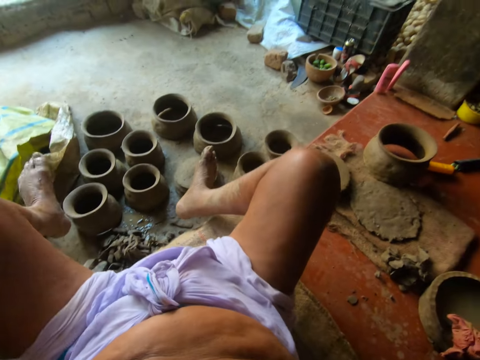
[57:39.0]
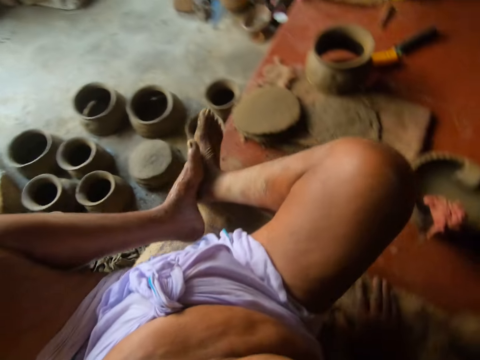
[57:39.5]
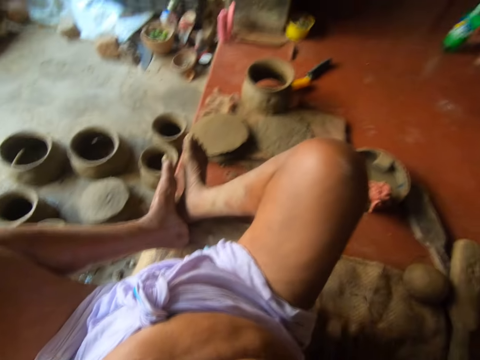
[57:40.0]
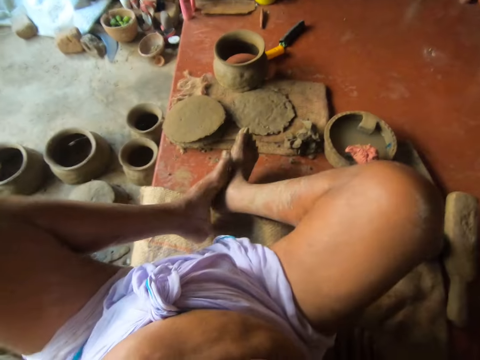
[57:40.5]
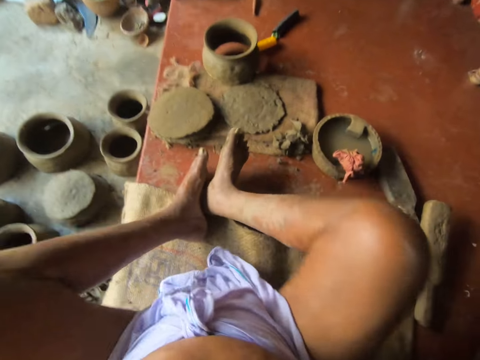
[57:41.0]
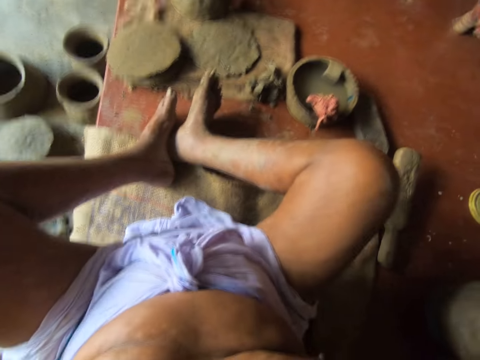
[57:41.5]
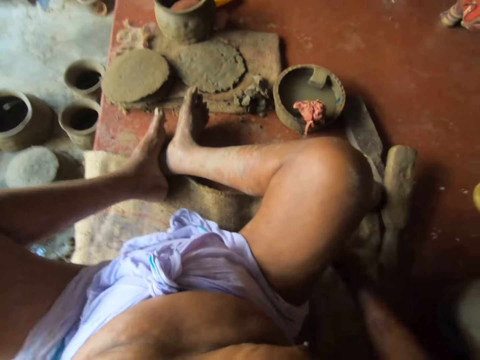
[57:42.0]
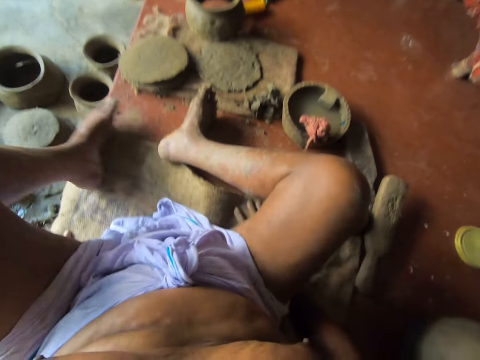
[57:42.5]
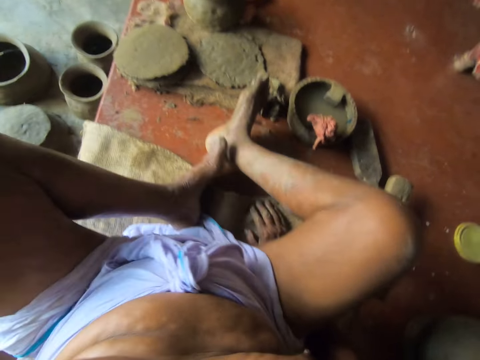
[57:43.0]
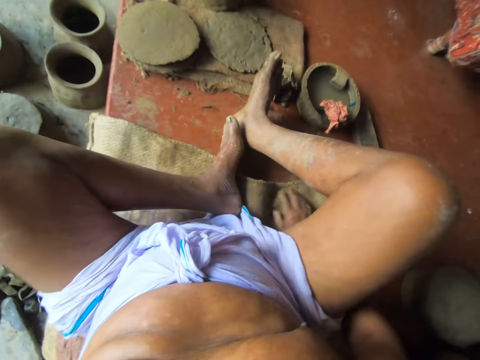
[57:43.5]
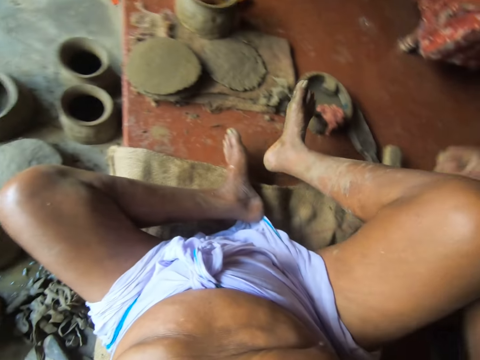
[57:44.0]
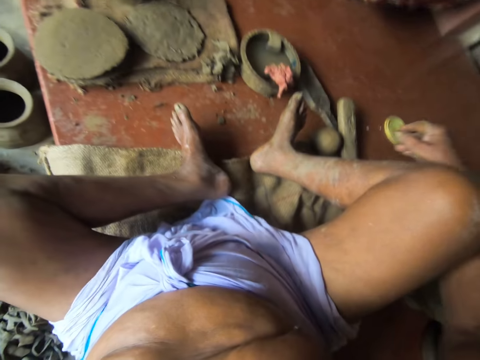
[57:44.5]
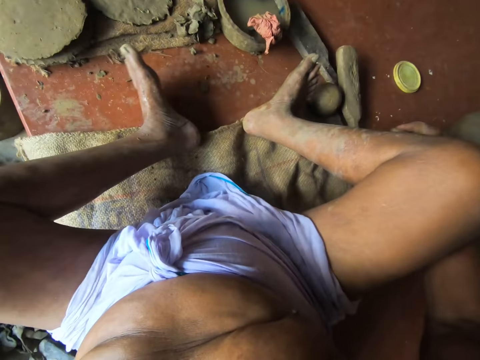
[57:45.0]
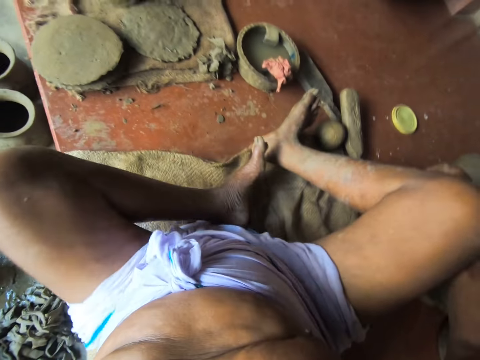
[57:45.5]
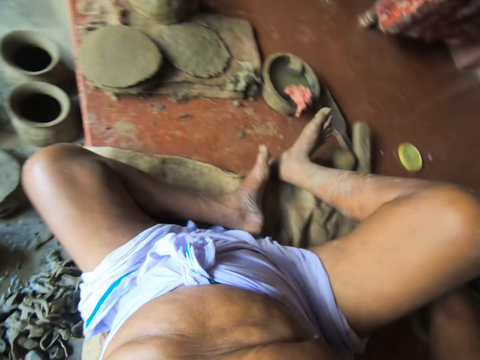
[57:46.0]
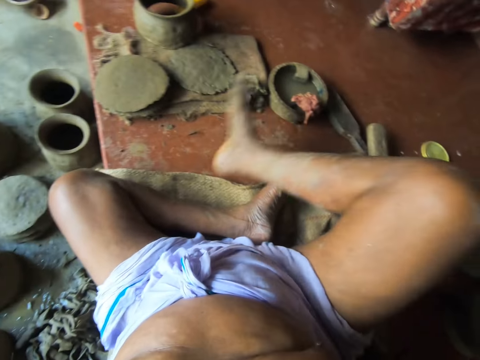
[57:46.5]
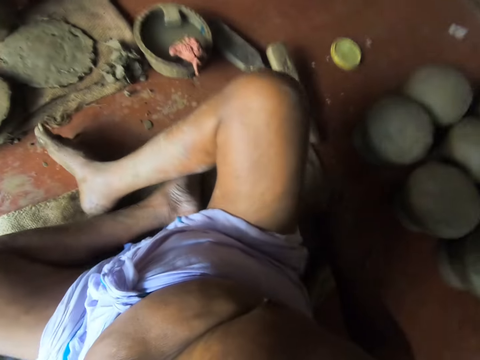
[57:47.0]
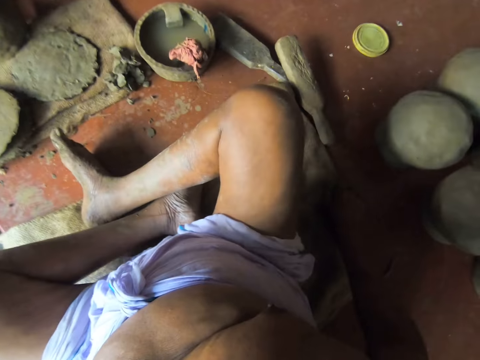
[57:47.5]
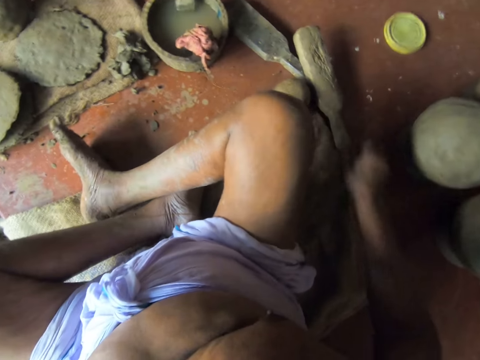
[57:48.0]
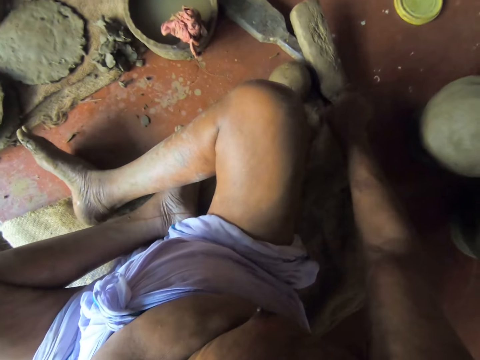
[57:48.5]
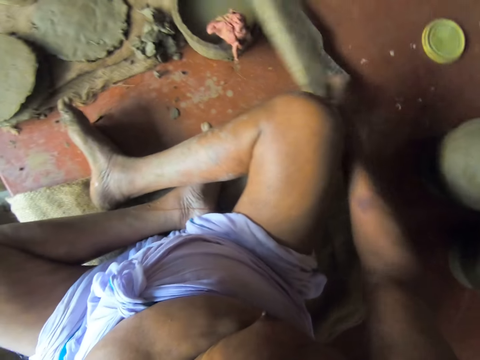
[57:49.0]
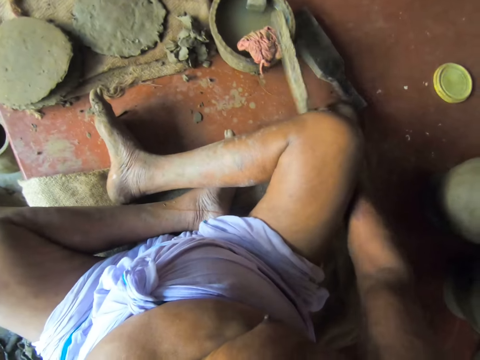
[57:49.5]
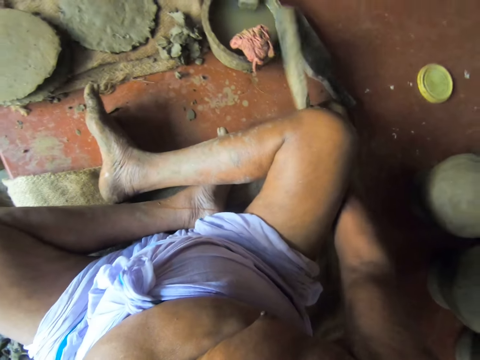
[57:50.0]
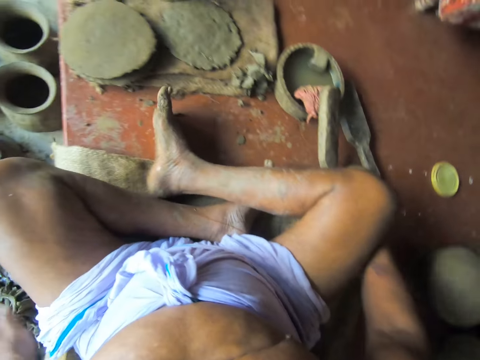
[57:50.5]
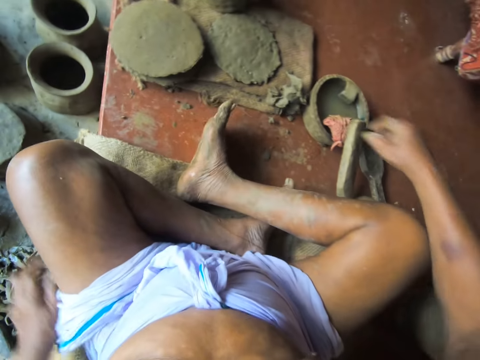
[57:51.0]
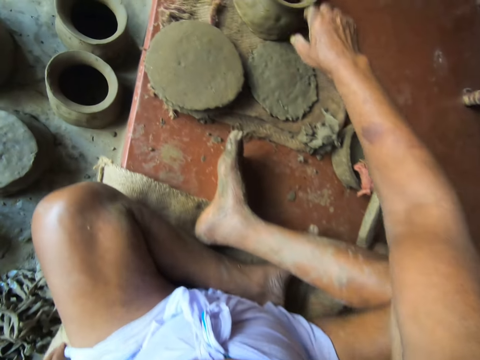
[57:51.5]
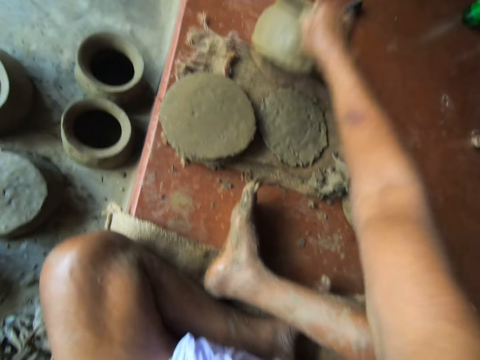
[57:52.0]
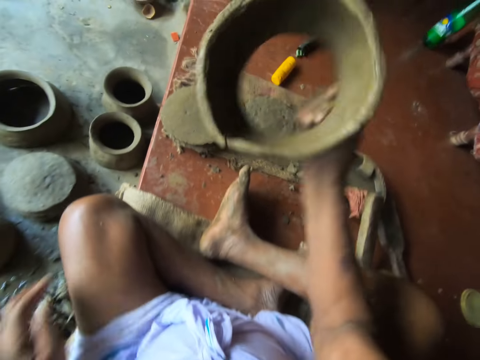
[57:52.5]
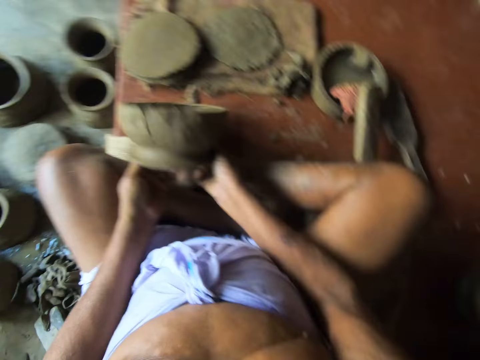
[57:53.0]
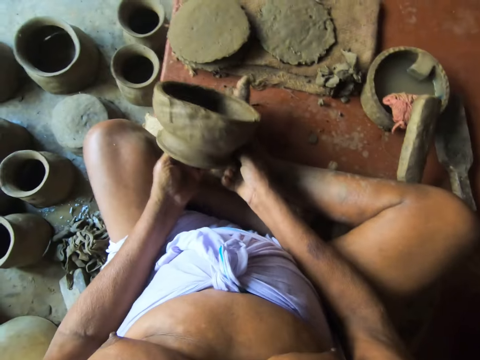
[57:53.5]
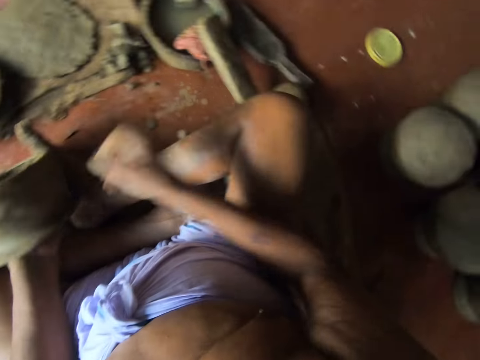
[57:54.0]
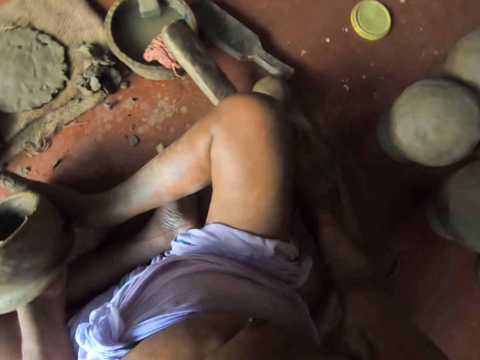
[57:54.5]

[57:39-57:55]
The camera wearer moves aside. He picks up a wooden paddle from the floor with his right hand. He rests the wooden paddle in his right hand against the pot of water on the floor. He picks up a clay pot from the floor with his right hand. He passes the clay pot from his right hand to his left hand.

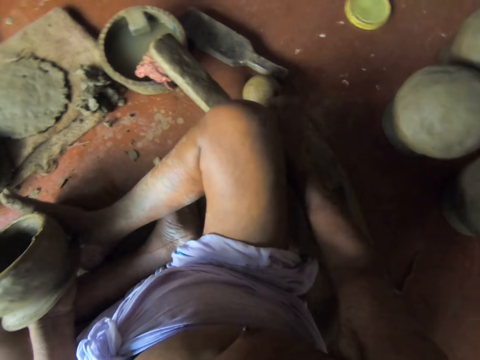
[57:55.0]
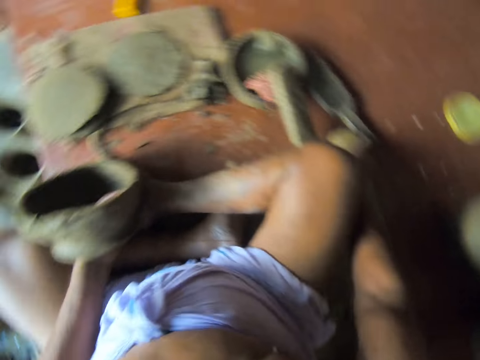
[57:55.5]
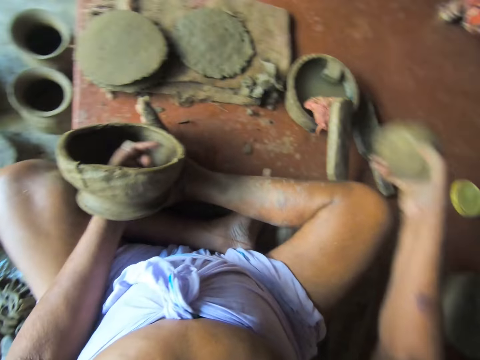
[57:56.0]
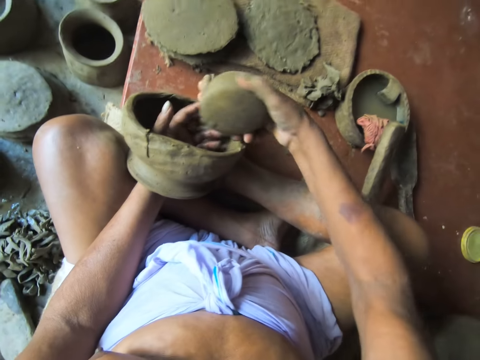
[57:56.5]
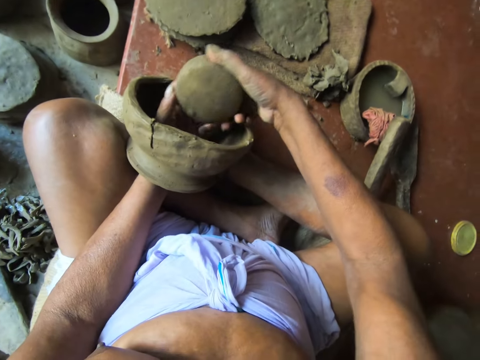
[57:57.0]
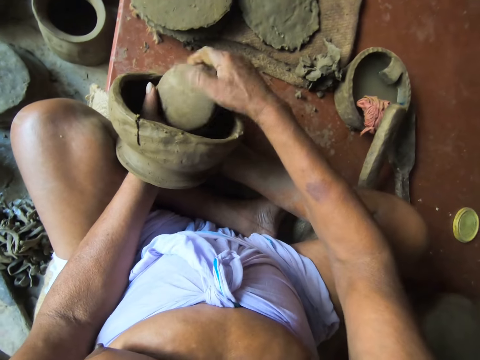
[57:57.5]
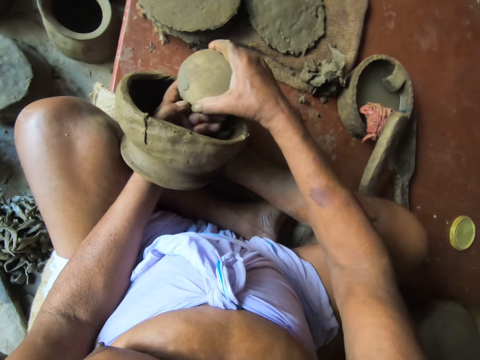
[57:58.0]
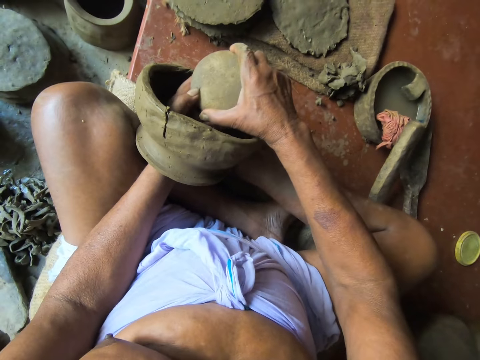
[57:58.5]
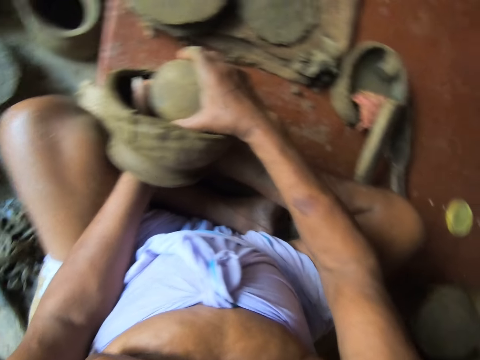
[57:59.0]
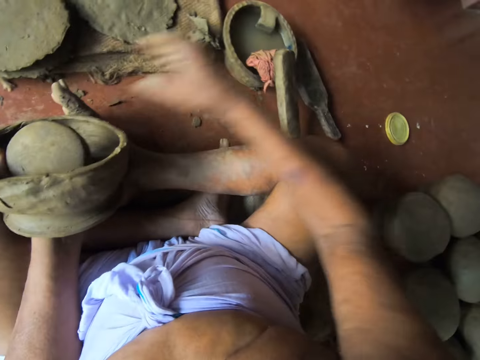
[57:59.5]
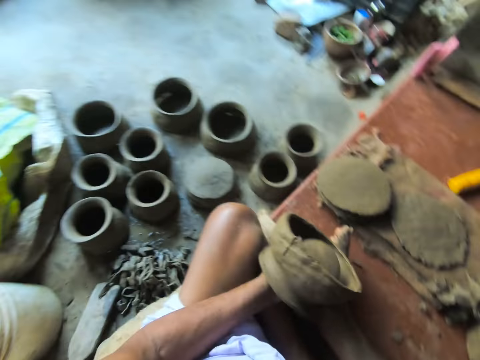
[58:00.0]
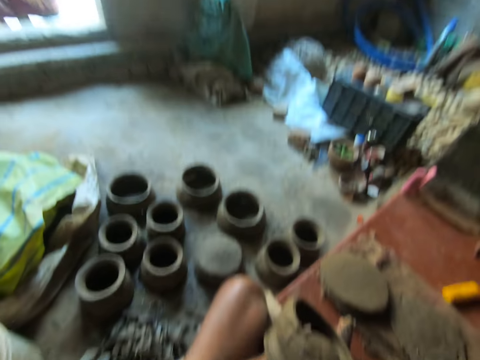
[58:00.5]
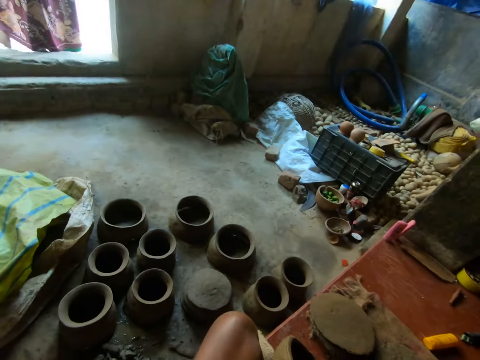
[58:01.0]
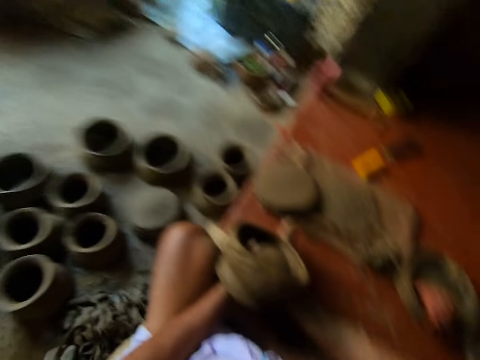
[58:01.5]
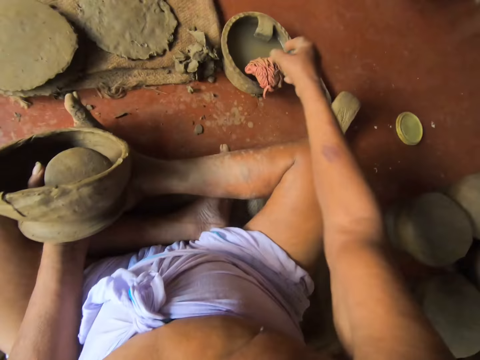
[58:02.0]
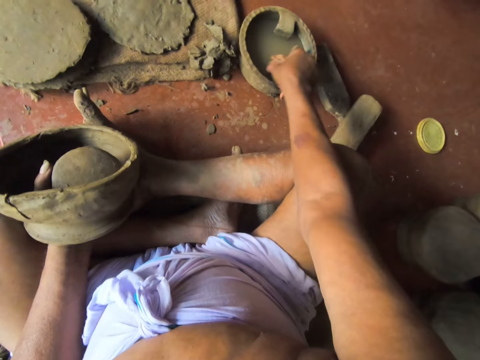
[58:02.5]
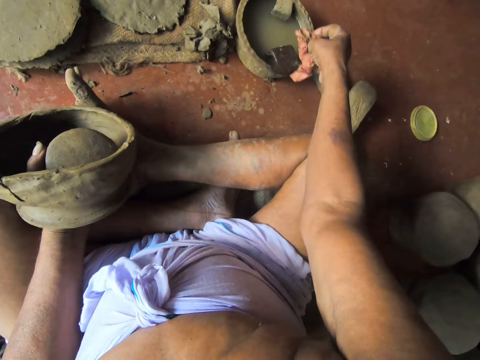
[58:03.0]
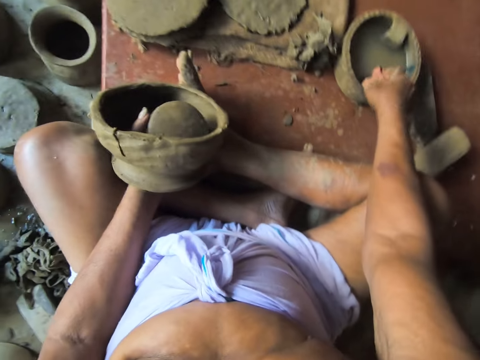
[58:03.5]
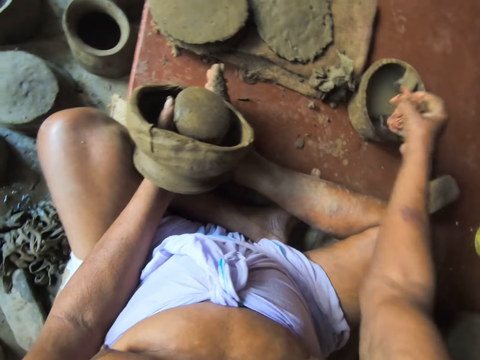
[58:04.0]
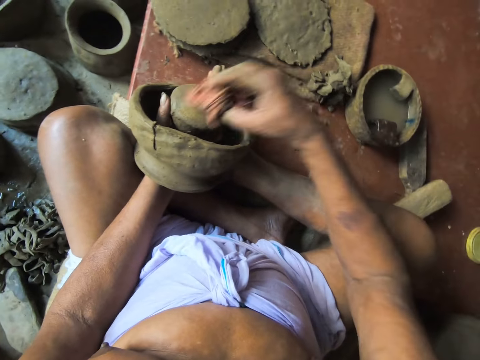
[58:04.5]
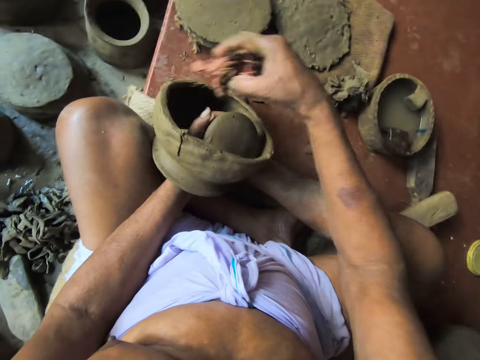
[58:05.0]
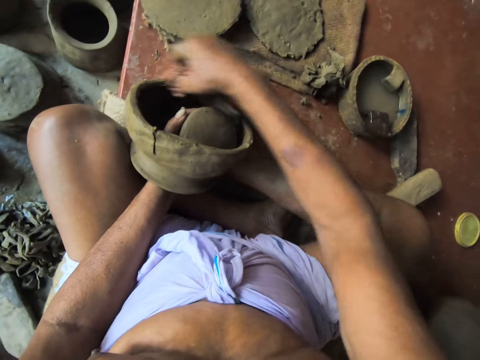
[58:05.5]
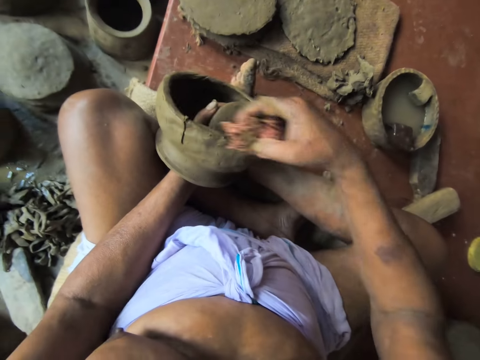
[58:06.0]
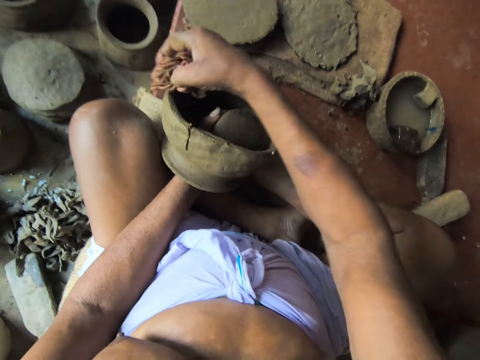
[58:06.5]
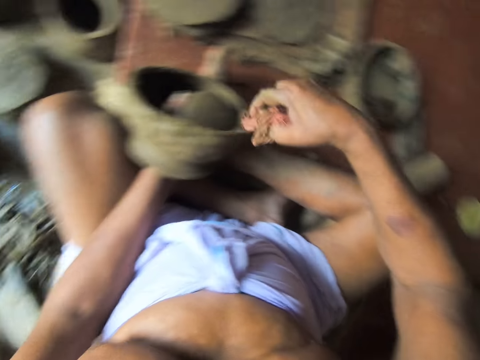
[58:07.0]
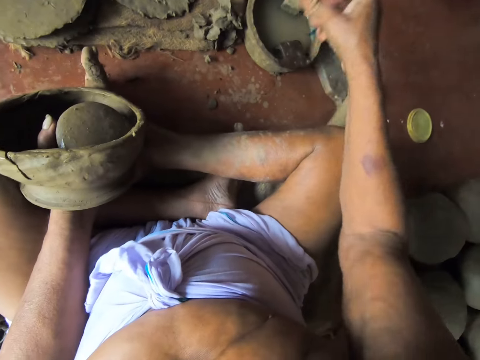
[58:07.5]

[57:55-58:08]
The camera wearer picks up the ball of clay from the floor with his right hand. He passes the ball of clay from his right hand to his left hand. He picks up the wet rag from the pot of water on the floor with his right hand. He cleans the clay pot and the ball of clay in his left hand with the wet rag in his right hand.
